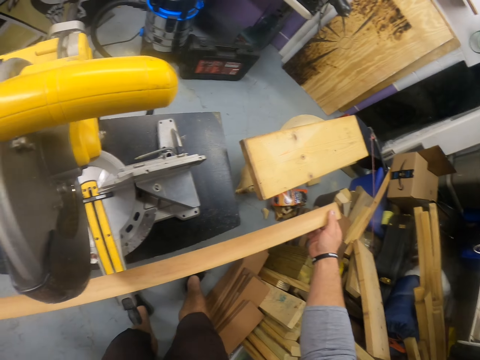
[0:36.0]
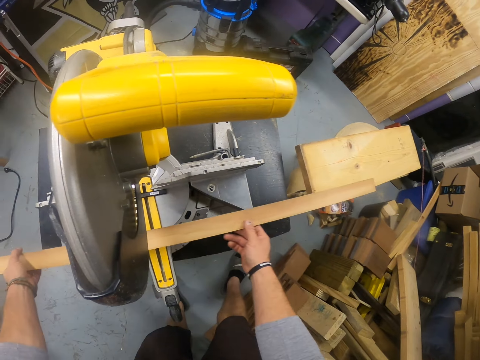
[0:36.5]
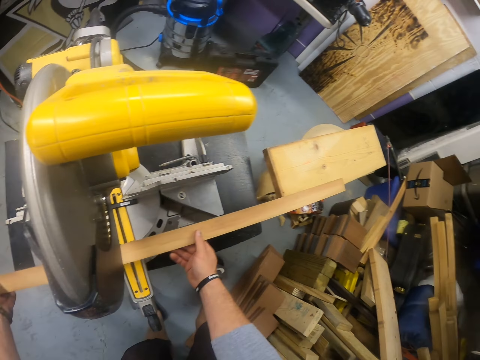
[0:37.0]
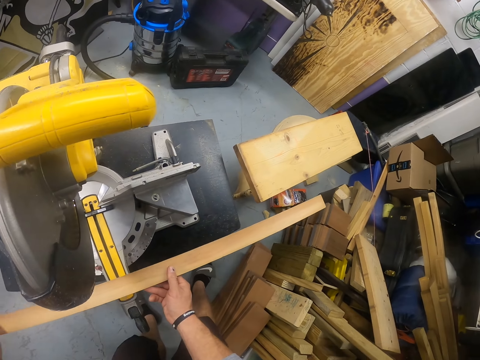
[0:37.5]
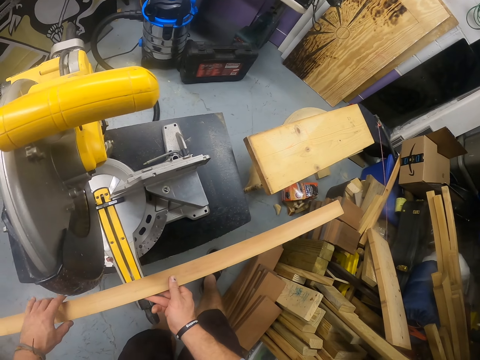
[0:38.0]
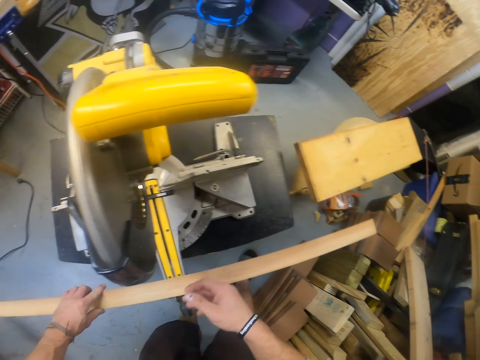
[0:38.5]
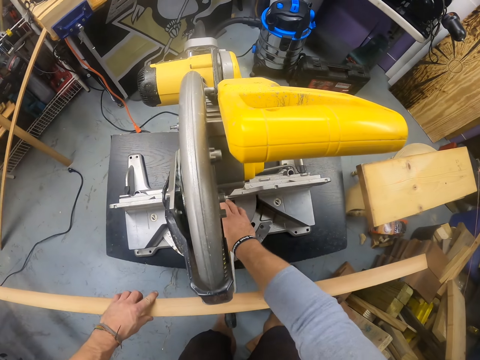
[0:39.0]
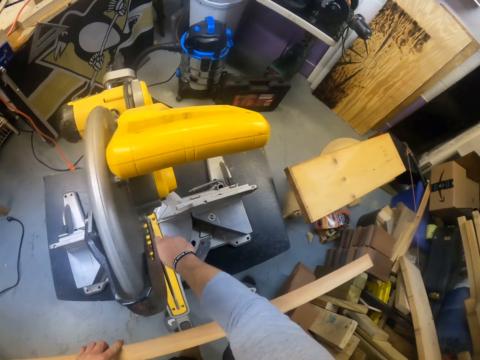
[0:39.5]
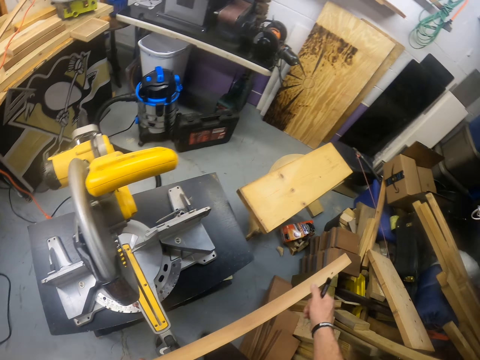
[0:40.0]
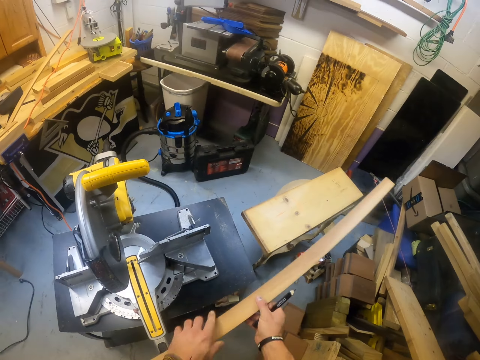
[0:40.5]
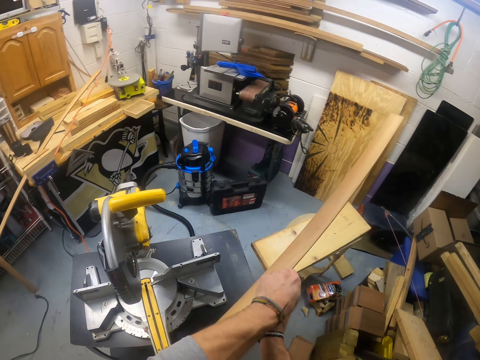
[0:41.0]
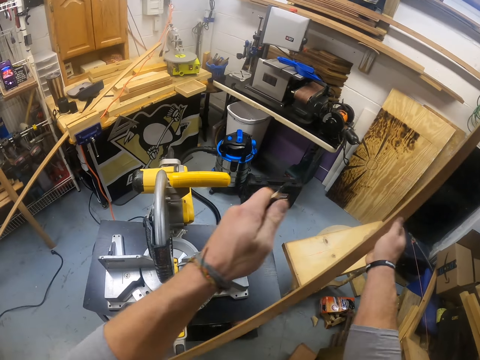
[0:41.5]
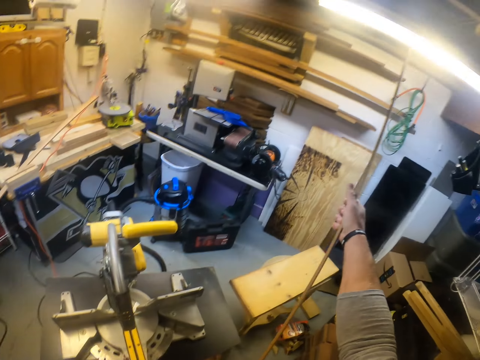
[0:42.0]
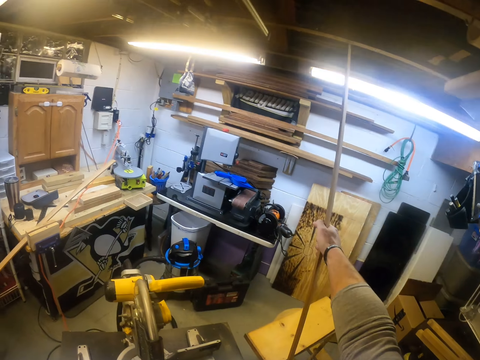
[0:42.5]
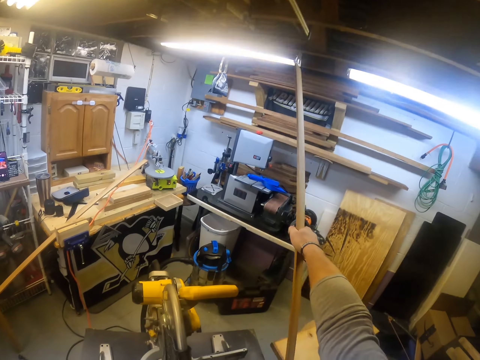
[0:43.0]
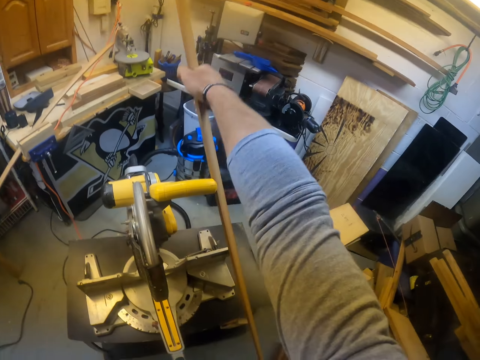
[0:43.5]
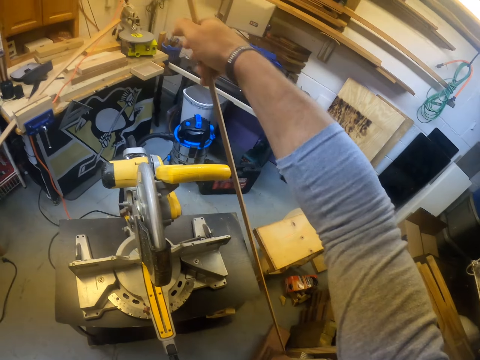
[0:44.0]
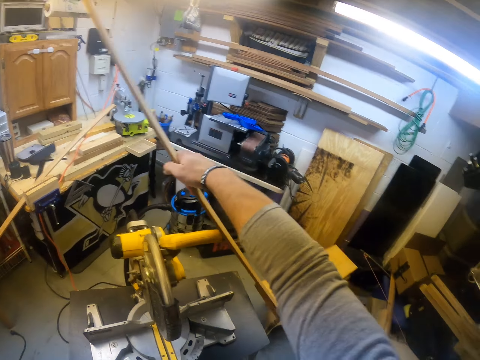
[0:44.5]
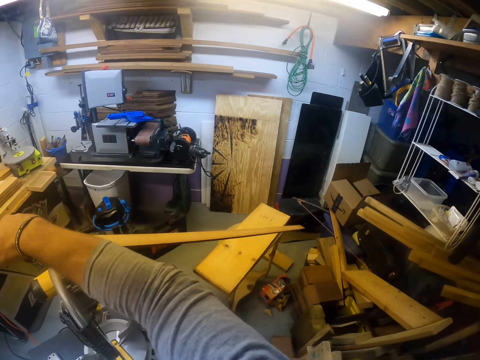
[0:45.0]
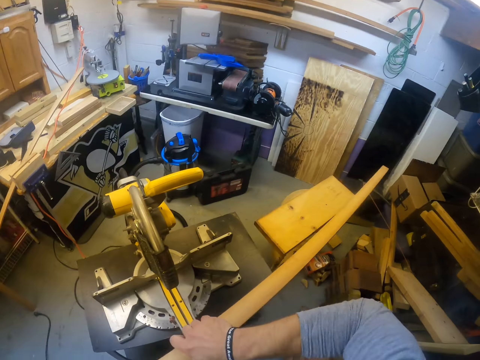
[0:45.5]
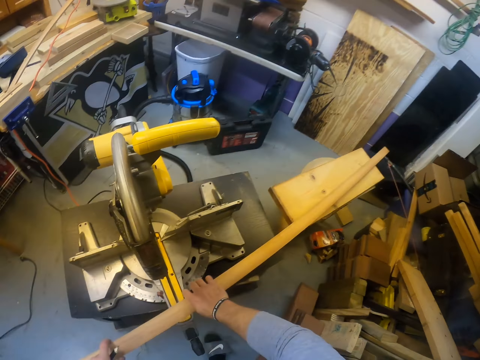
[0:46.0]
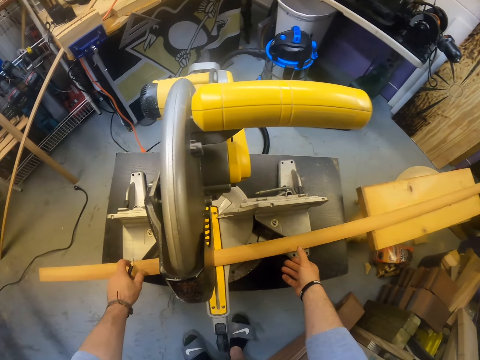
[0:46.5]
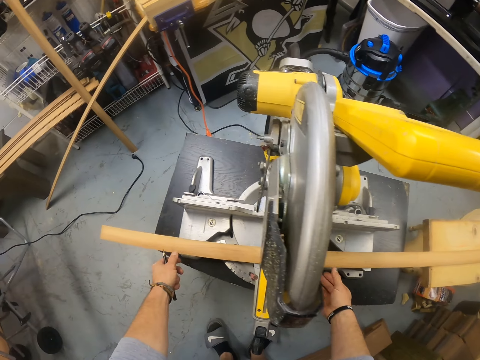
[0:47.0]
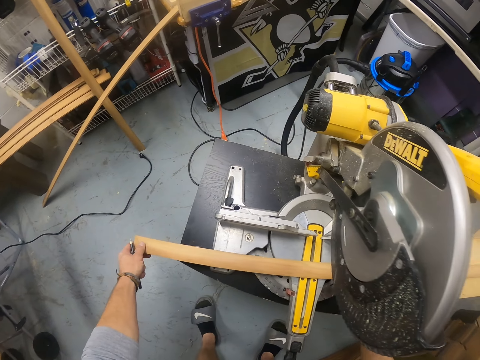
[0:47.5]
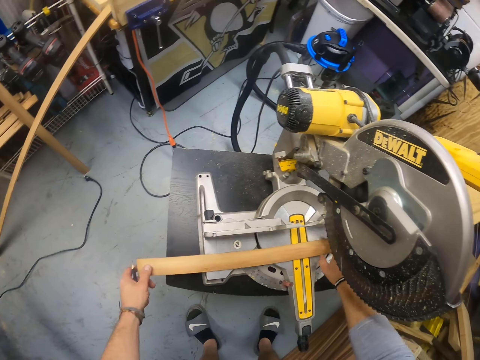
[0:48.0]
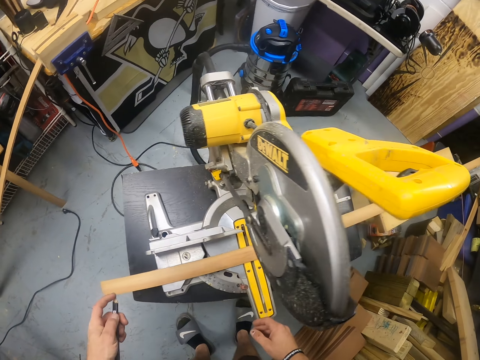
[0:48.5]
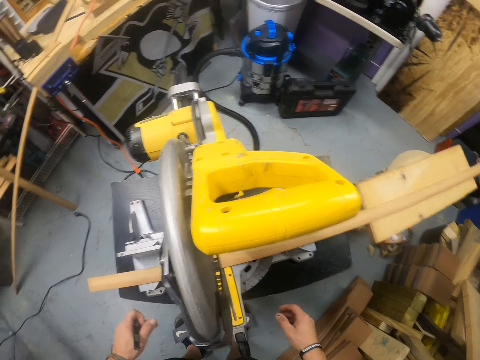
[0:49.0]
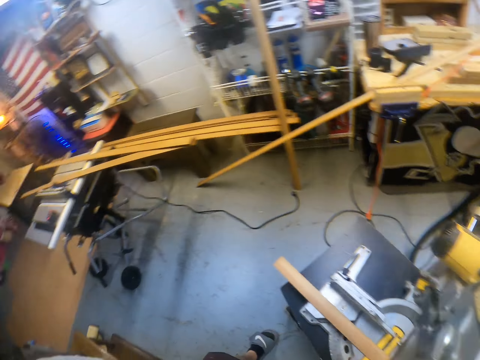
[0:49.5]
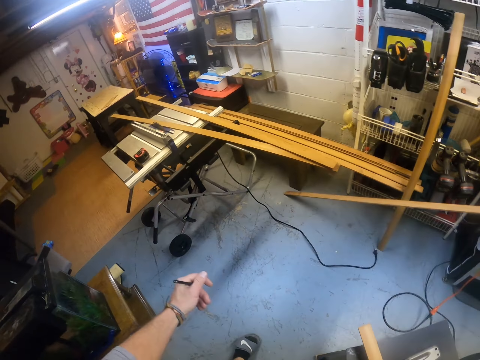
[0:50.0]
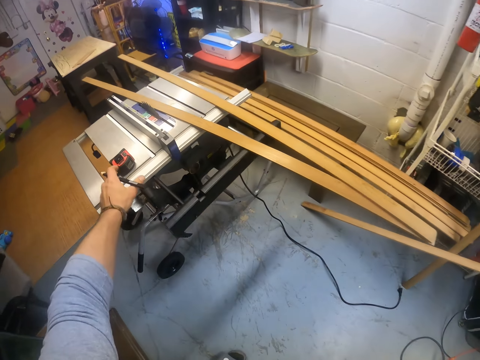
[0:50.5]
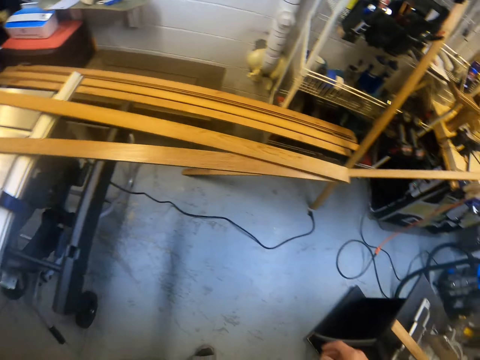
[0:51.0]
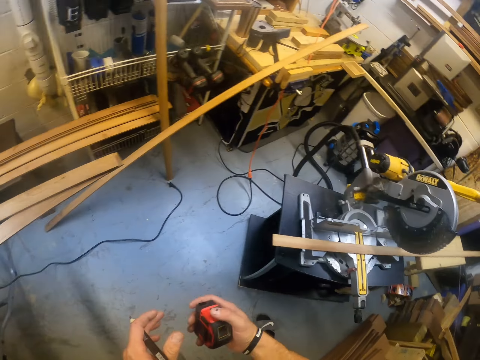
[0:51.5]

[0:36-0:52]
The camera wearer holds the piece of wood with his left hand. He picks a pencil from a circular saw with his right hand. He holds the piece of wood with both hands. He holds the piece of wood with his right hand. He holds the pencil with his left hand. He turns the piece of wood with his right hand. He places the piece of wood on a table of the circular saw with both hands. He picks a tape measure from a work bench with his left hand and passes the tape measure from his left hand to his right hand.

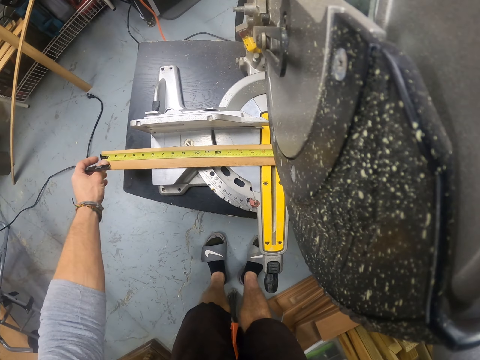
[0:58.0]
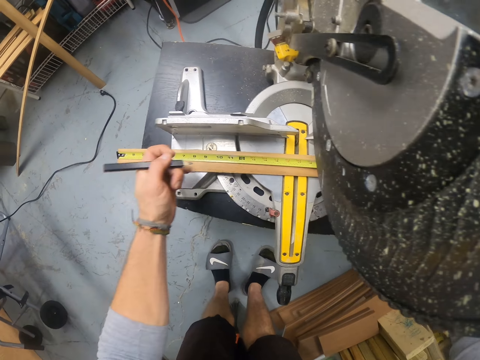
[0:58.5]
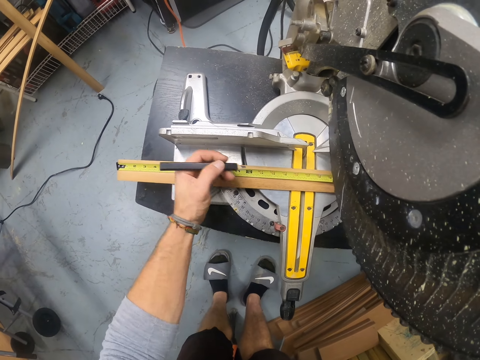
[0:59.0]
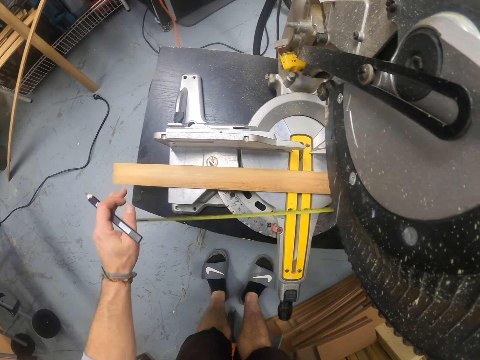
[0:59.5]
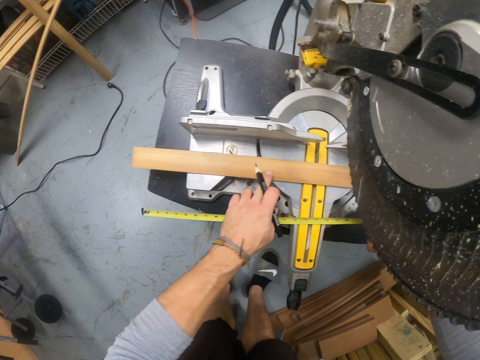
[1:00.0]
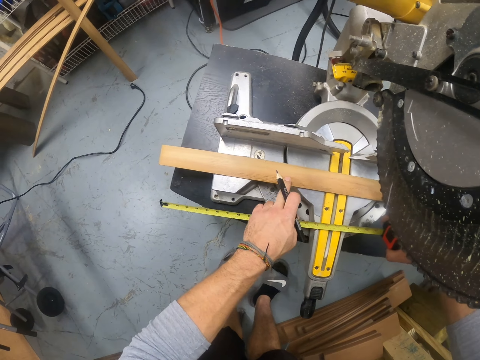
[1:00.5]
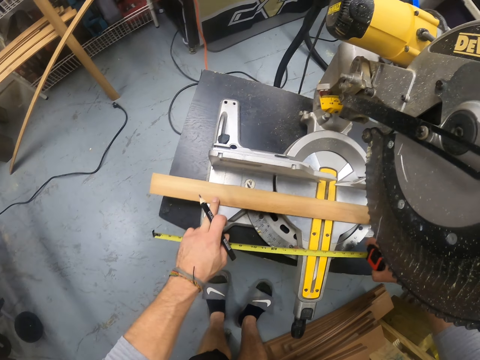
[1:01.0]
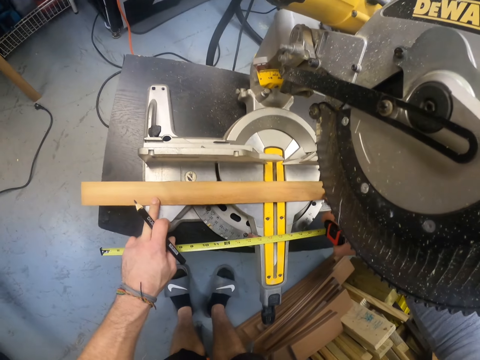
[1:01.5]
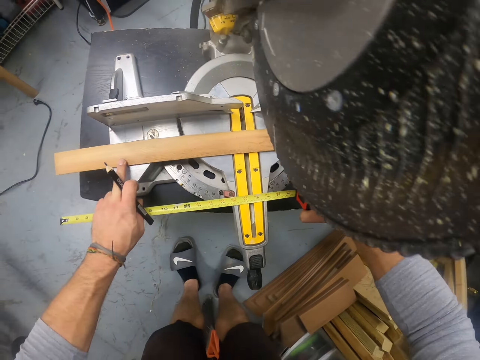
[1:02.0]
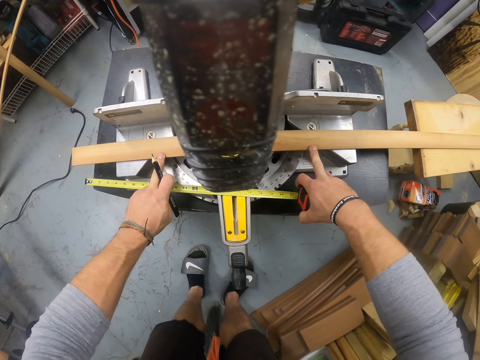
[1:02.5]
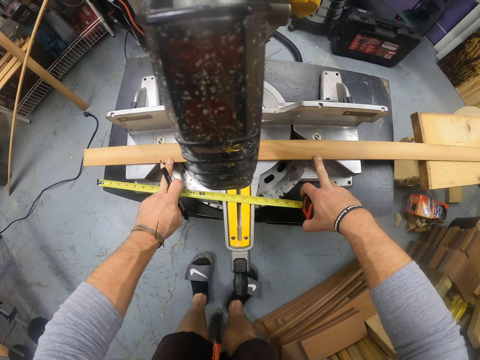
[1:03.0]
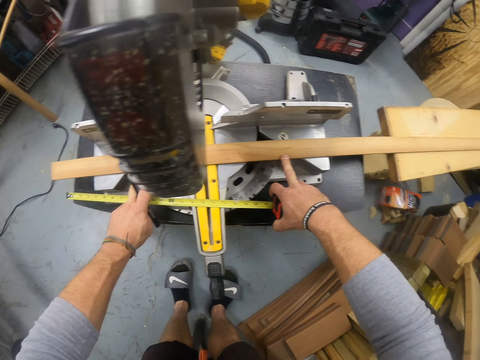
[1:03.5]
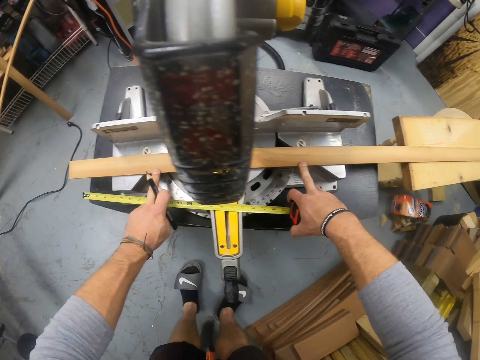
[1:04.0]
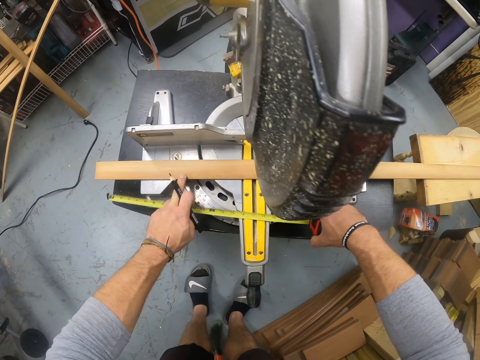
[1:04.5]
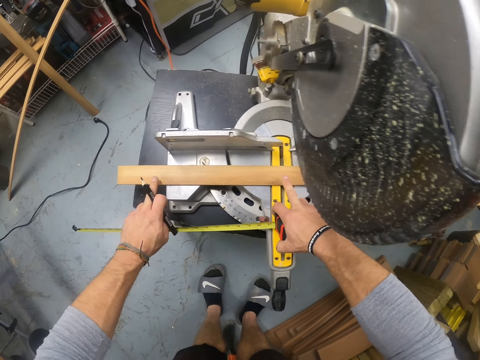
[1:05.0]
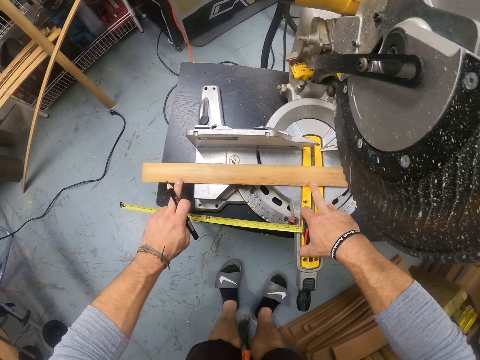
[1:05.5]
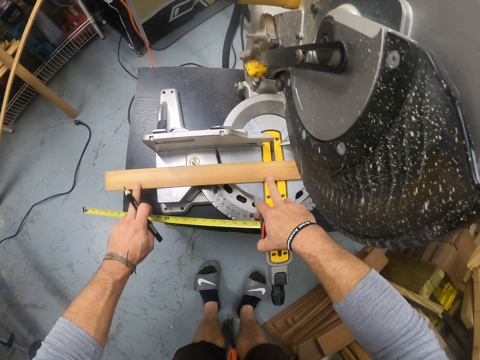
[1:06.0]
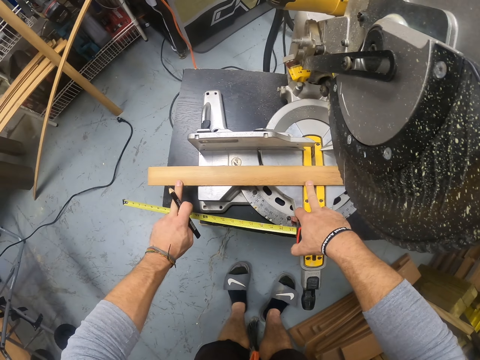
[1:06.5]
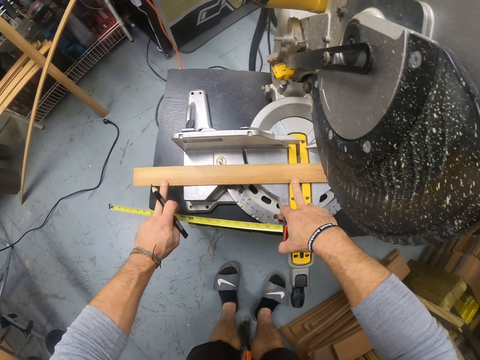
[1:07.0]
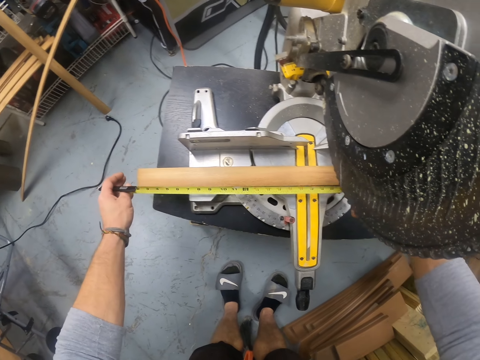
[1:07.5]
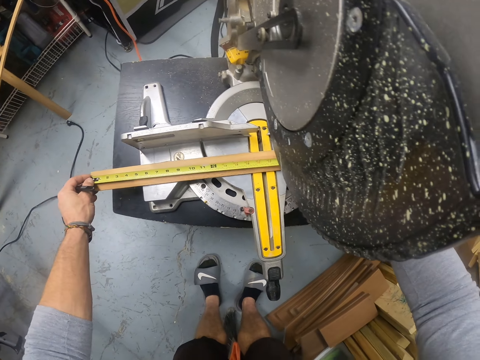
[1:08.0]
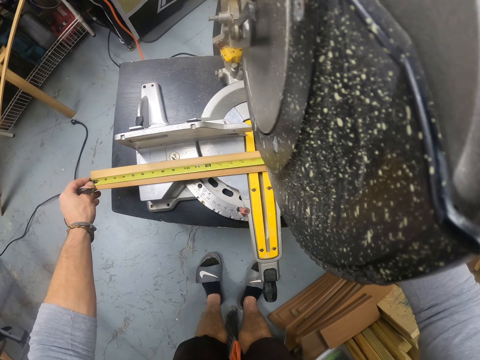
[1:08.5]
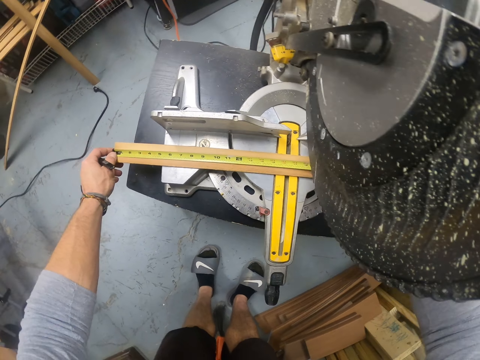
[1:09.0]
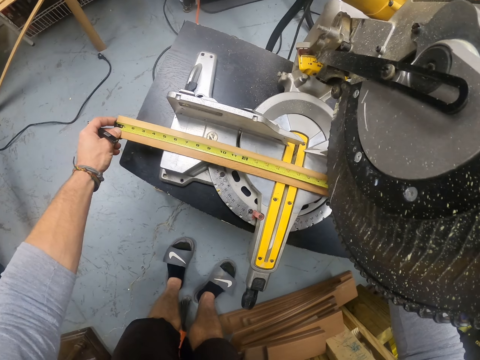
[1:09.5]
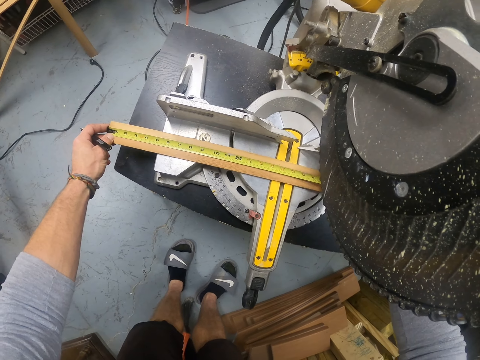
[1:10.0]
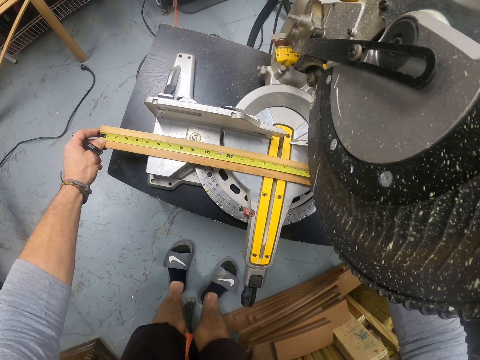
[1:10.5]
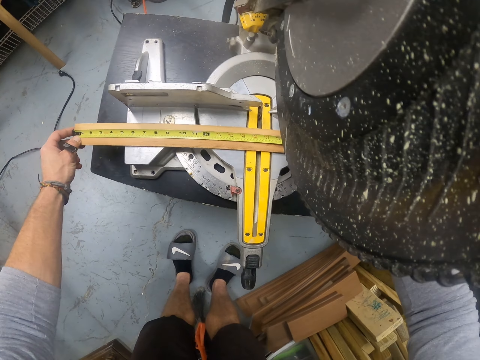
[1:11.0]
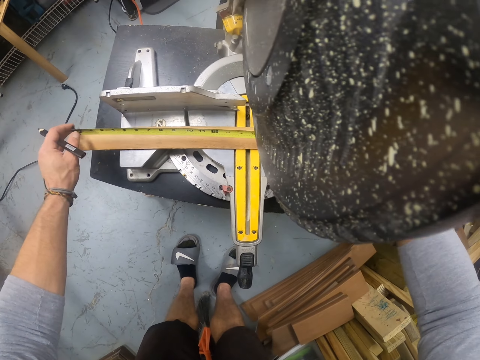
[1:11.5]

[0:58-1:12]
The camera wearer marks a point on the piece of wood with the pencil in his left hand. He touches the piece of wood with his left hand. He holds the tape measure with his right hand. He touches the piece of wood with his left hand. He touches the piece of wood with both hands. He measures the piece of wood with the tape measure in his hands.
